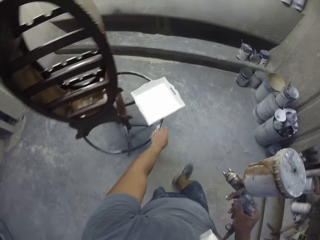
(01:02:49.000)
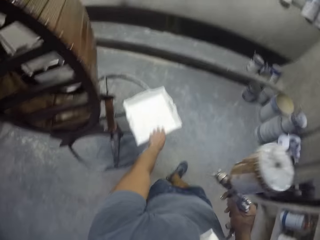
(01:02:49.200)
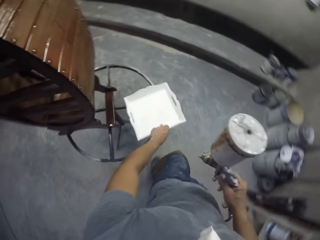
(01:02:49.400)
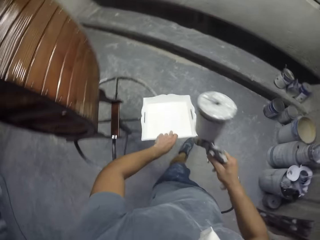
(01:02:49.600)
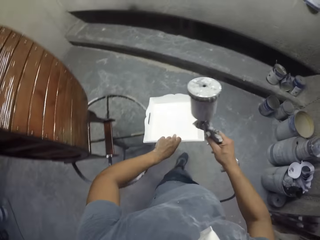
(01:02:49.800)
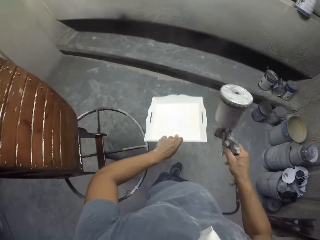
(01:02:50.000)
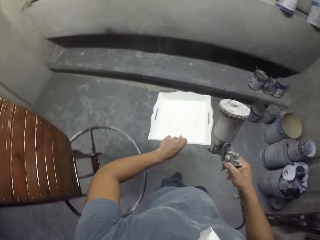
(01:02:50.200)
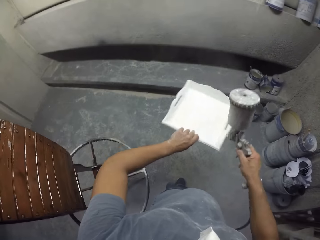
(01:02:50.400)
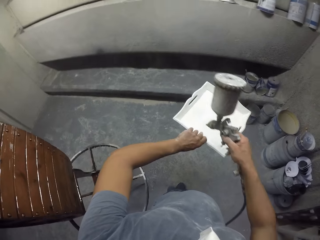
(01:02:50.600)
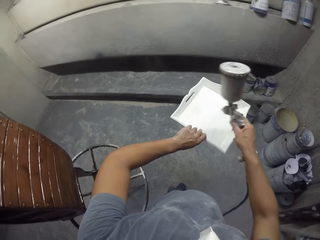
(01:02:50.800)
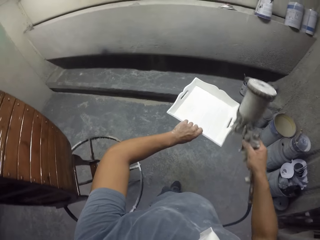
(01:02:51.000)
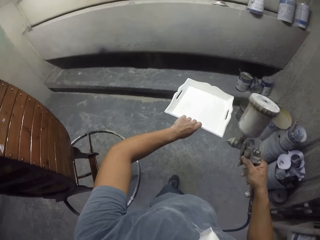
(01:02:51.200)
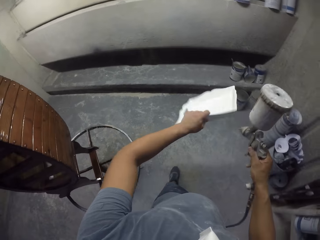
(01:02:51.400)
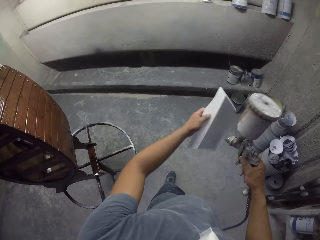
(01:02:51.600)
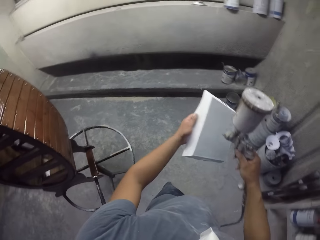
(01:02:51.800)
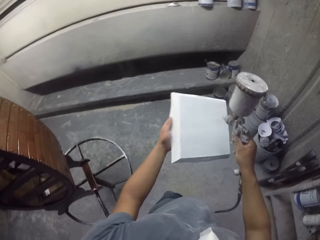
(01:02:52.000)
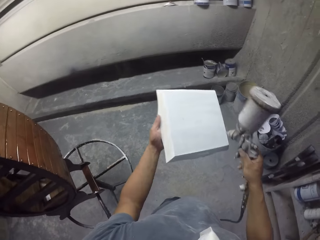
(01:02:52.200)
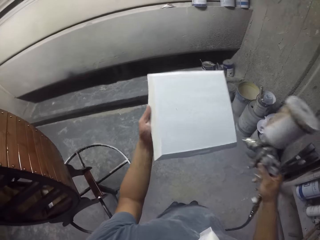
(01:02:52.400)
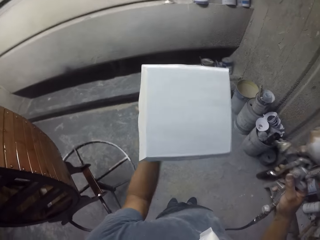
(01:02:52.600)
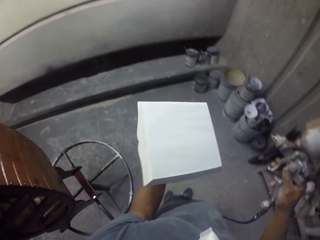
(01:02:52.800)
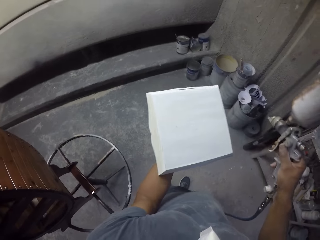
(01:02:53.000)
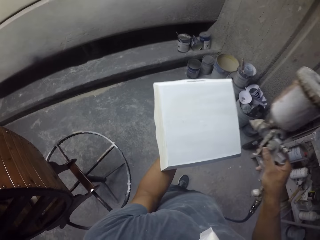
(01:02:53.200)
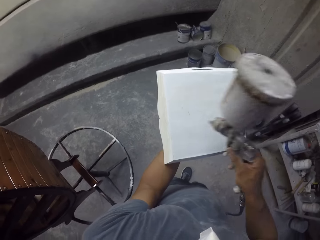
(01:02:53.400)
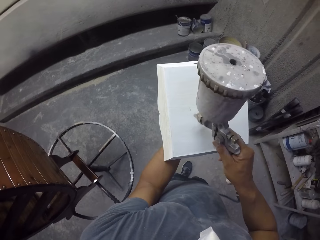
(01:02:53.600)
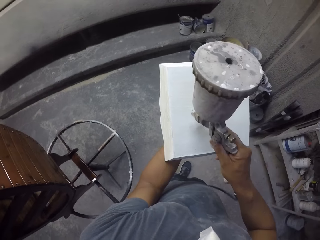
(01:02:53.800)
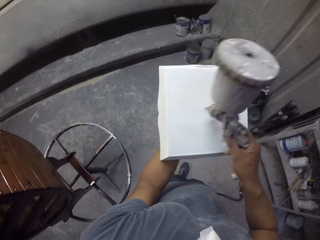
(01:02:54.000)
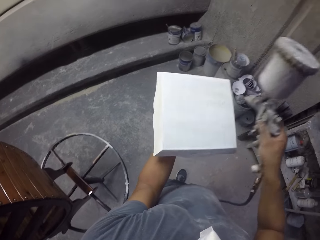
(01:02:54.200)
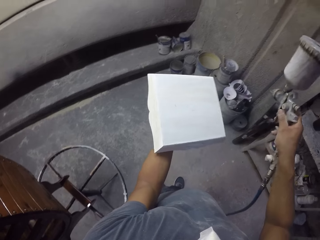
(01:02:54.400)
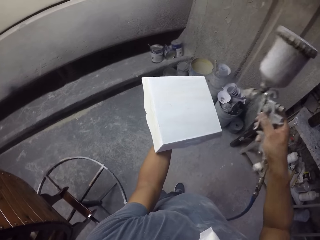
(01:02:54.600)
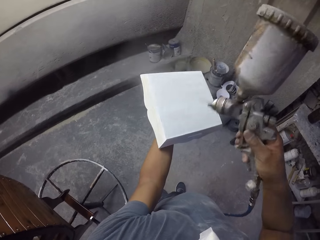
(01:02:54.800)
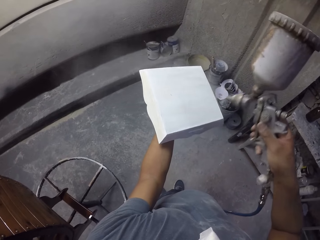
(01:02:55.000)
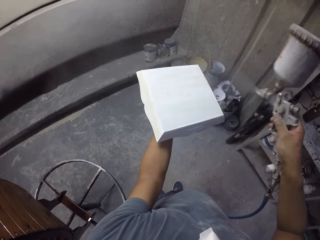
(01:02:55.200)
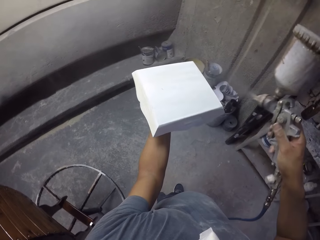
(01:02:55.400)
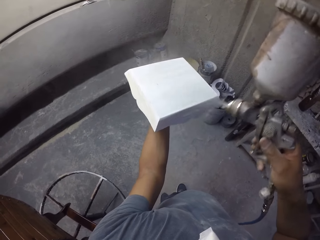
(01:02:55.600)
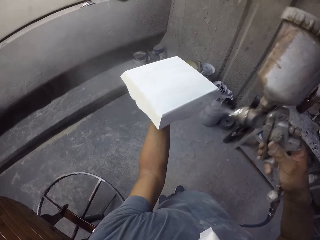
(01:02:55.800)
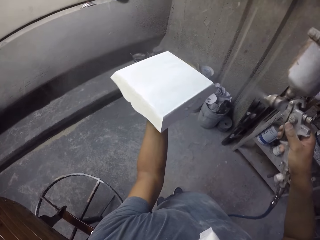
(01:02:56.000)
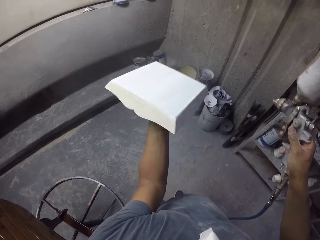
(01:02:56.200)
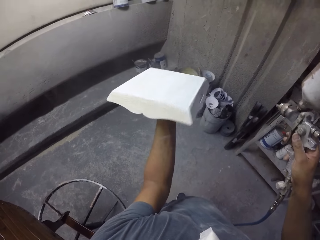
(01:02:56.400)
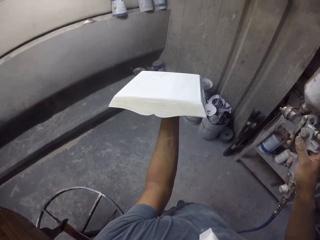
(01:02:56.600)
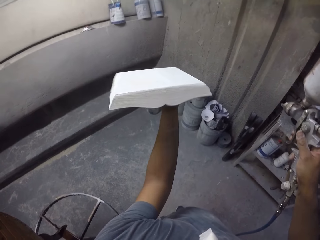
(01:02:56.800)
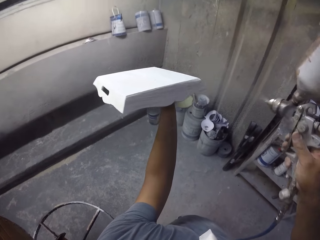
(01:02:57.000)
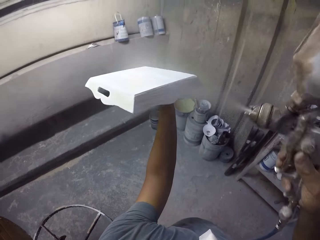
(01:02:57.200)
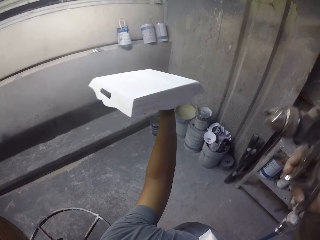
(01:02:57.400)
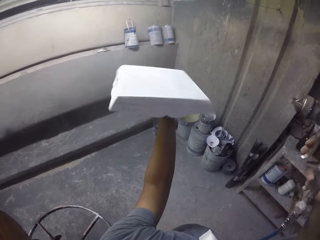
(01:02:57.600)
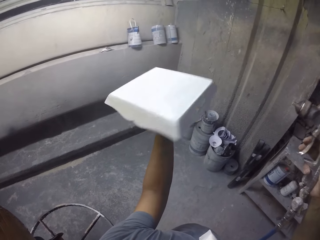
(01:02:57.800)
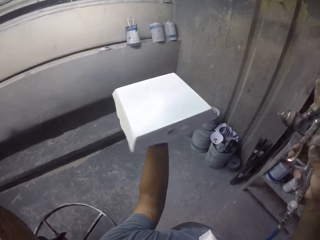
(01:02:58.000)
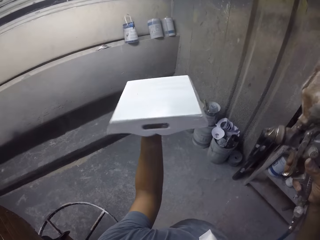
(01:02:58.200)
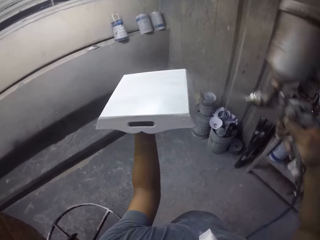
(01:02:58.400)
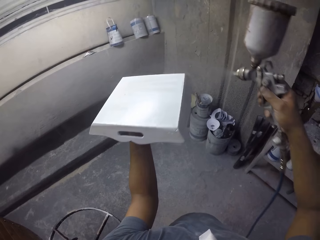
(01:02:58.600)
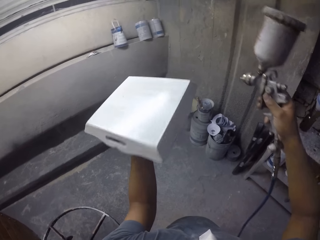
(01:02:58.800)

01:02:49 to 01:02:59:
The camera wearer picks up a tray on a stand with the left hand. They spray paint on the tray in the room with a spray paint gun.

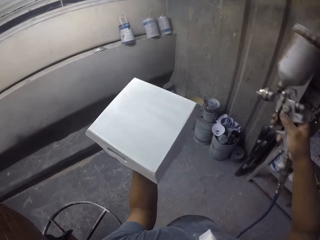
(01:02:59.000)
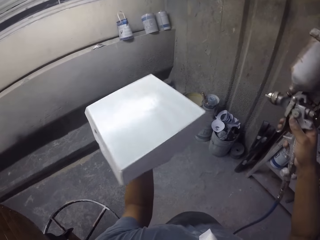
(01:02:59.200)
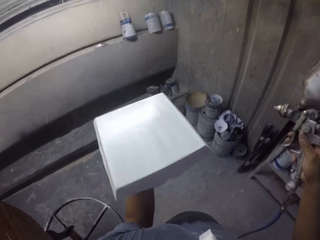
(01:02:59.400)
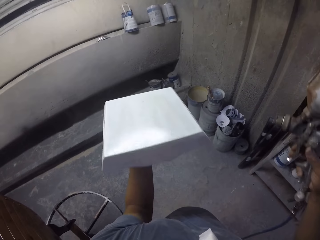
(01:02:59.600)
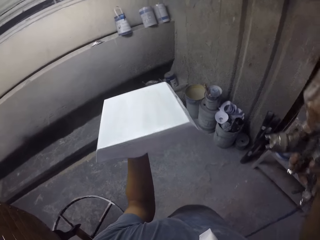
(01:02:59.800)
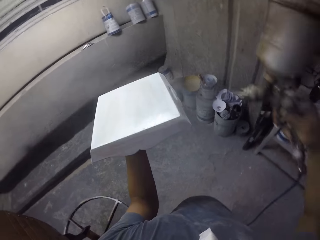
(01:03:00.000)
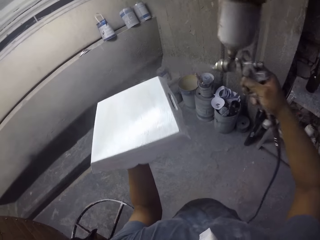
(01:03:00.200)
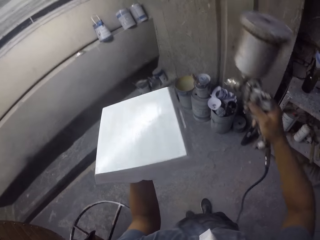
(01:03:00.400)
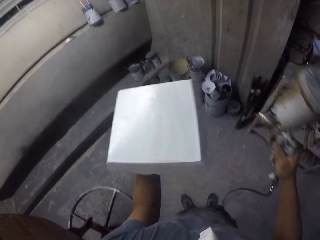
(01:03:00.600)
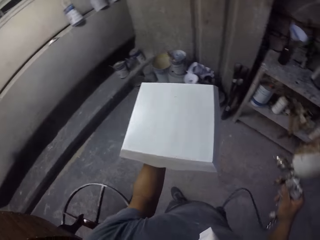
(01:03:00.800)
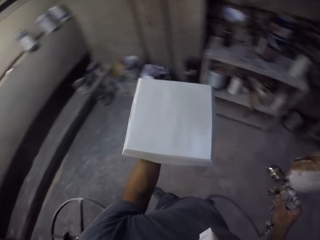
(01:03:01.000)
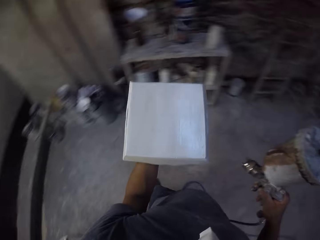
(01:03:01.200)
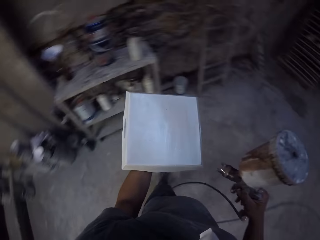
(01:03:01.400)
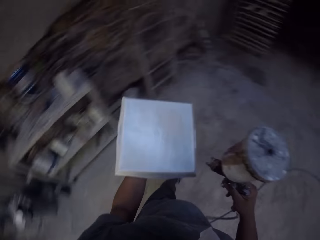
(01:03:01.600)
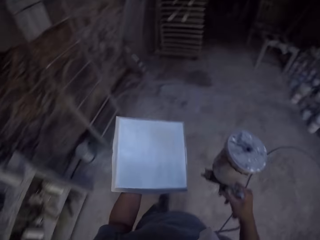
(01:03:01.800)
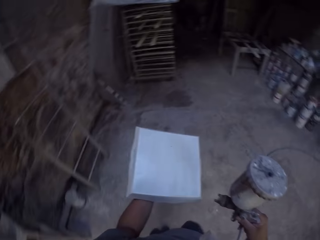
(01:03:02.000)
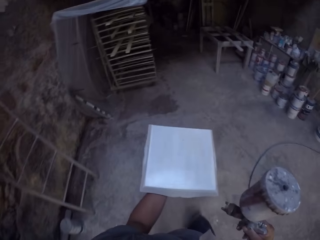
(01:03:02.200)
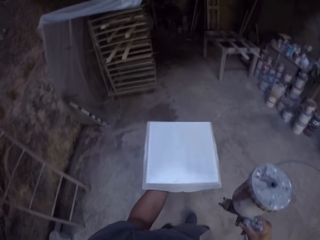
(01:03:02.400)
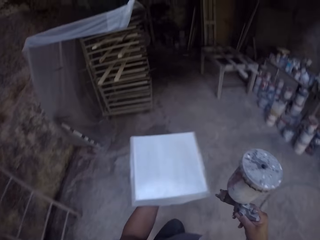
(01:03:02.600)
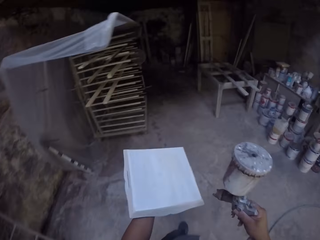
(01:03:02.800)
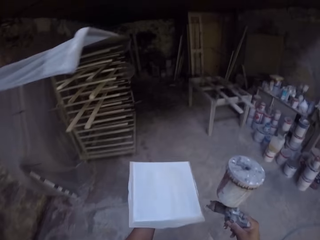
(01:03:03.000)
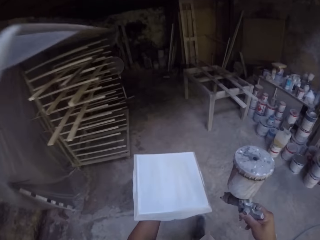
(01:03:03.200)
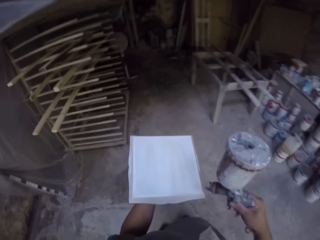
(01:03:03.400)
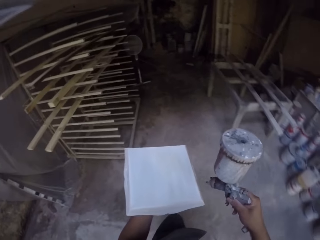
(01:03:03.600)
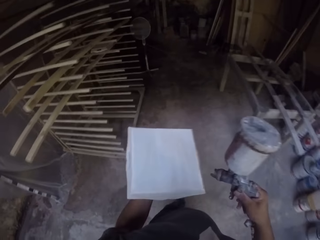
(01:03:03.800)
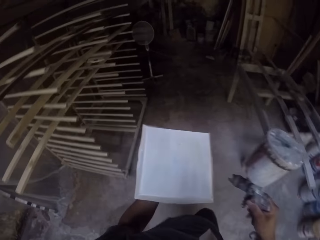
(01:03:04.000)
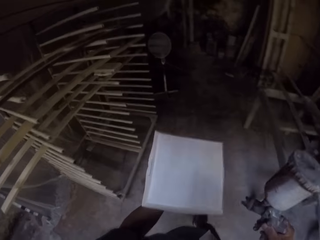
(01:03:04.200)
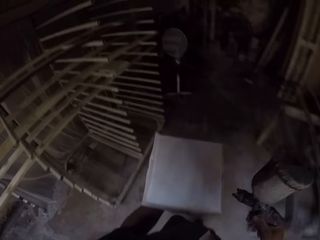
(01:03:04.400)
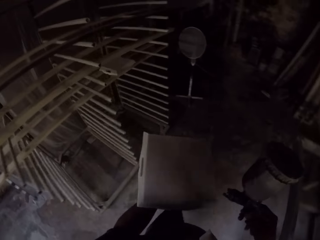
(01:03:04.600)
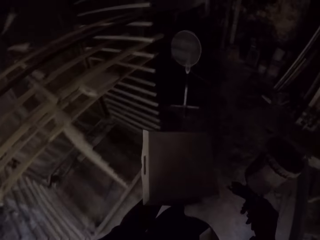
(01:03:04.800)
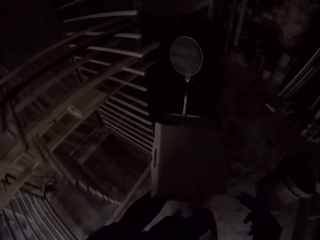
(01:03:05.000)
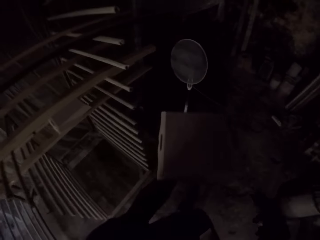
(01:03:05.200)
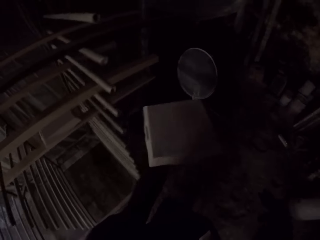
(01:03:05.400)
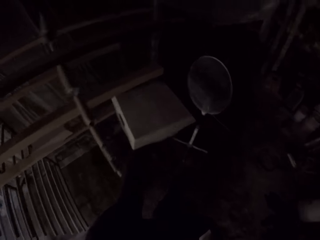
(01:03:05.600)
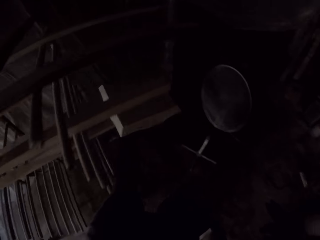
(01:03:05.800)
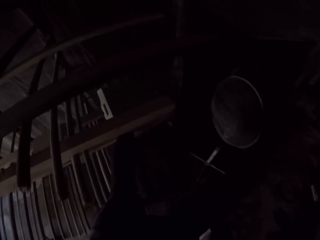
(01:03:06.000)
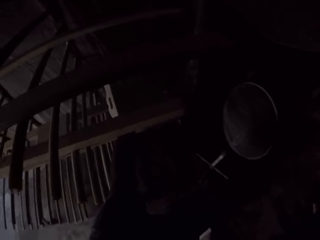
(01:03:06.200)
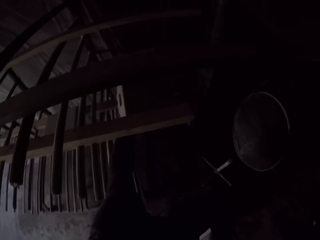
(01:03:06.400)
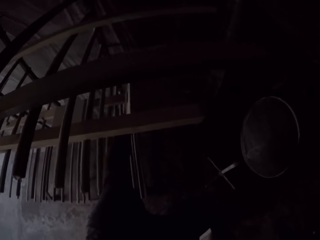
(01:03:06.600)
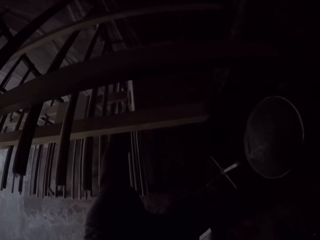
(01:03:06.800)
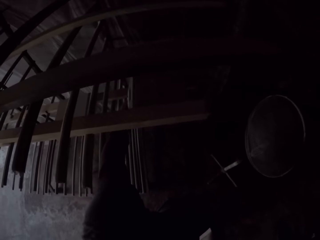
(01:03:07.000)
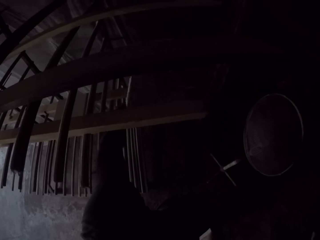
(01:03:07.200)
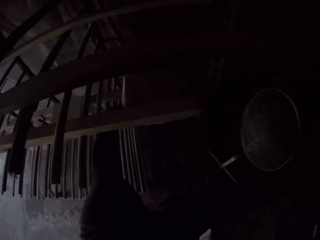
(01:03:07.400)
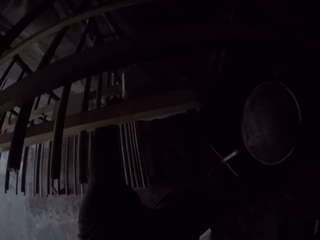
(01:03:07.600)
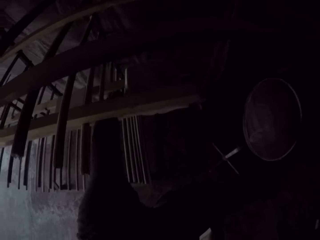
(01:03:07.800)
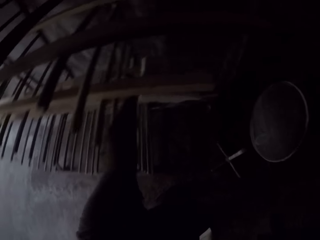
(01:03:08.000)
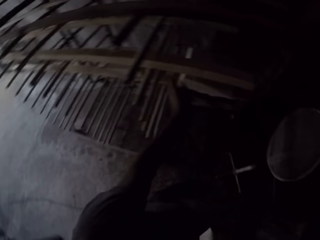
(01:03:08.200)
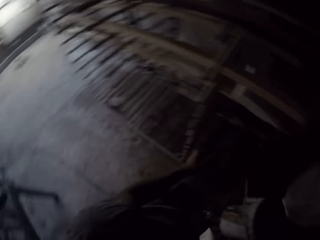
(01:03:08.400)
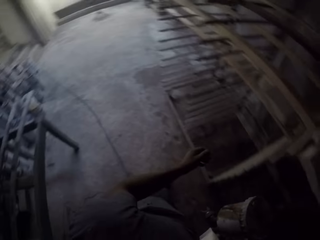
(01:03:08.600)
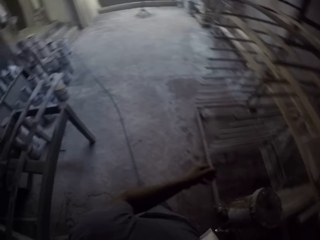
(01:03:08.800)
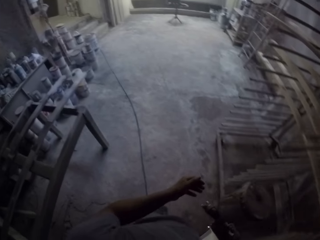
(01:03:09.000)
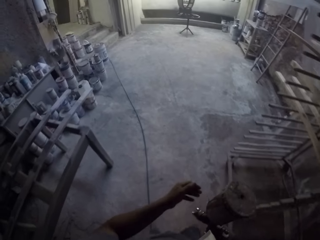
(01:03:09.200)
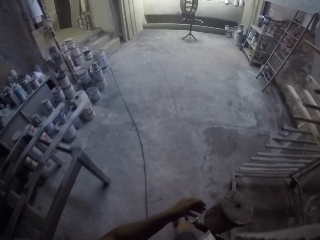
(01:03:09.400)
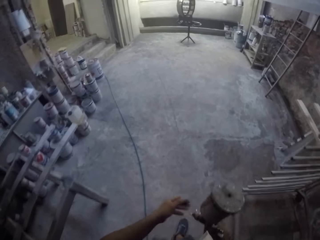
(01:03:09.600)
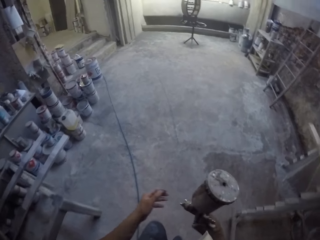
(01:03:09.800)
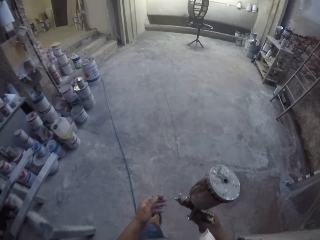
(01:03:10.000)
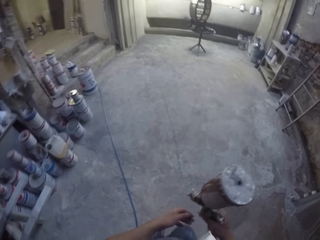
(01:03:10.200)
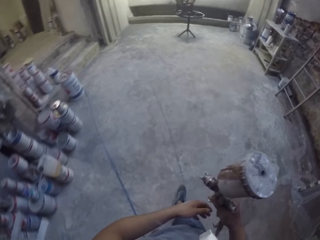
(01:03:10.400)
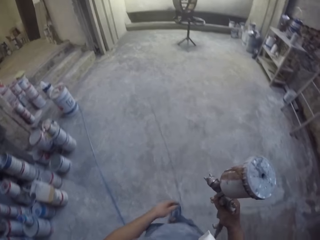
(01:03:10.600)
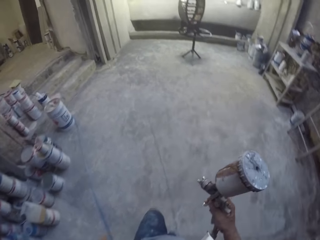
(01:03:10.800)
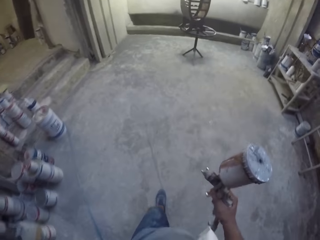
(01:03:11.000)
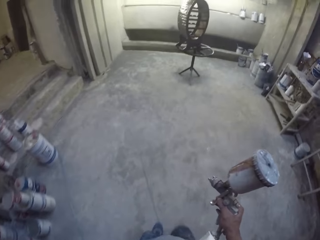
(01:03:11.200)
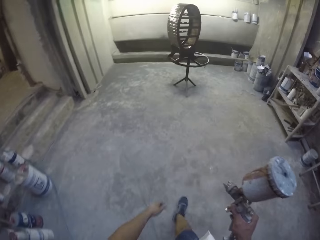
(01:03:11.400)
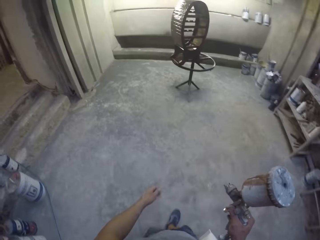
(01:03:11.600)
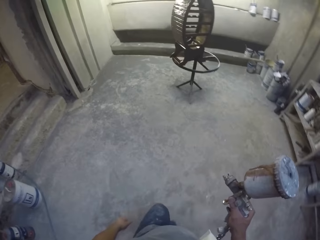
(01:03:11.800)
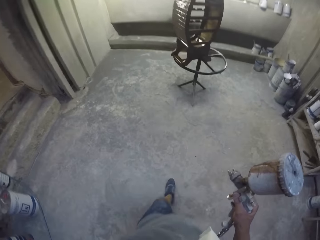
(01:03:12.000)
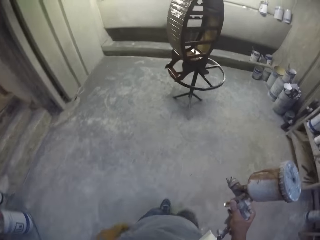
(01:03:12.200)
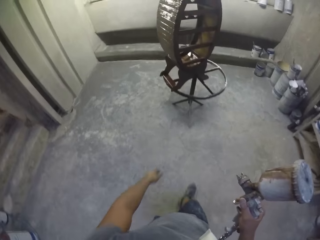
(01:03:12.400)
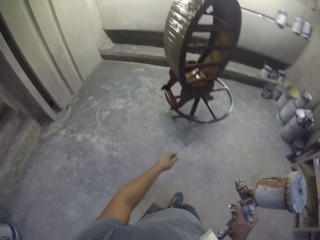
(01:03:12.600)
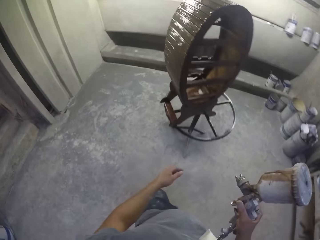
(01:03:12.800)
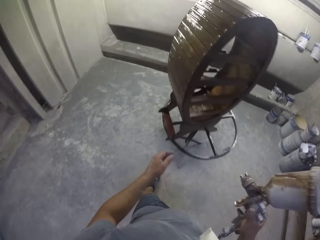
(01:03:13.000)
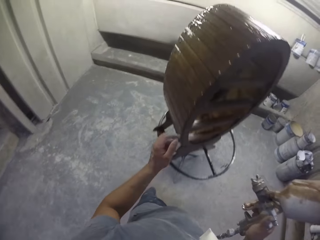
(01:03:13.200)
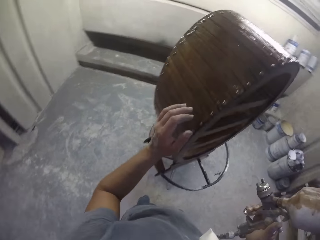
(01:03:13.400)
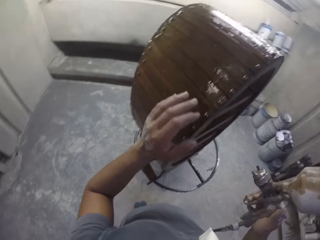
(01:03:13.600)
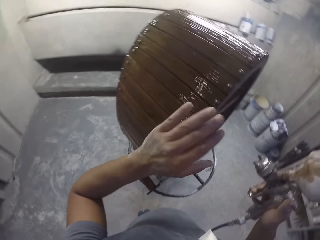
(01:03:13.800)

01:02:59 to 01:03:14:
The camera wearer turns around. They walk around the room. They spray a tray with a spray gun. They walk around the room. They place a tray on a rack. They turn around. They hold the spray gun in the room. They walk around the room.
